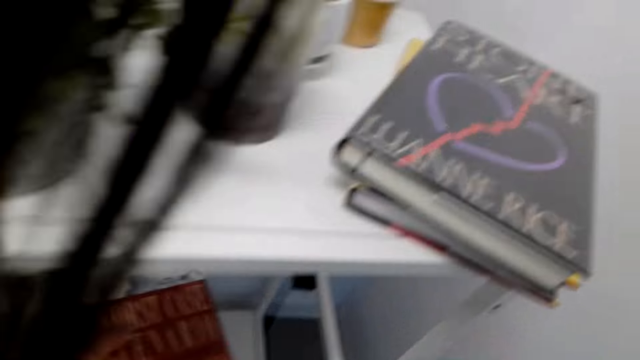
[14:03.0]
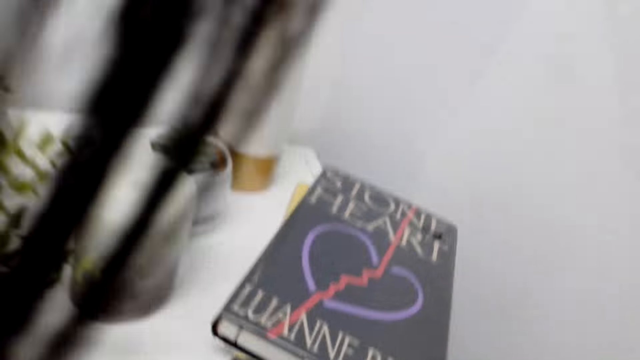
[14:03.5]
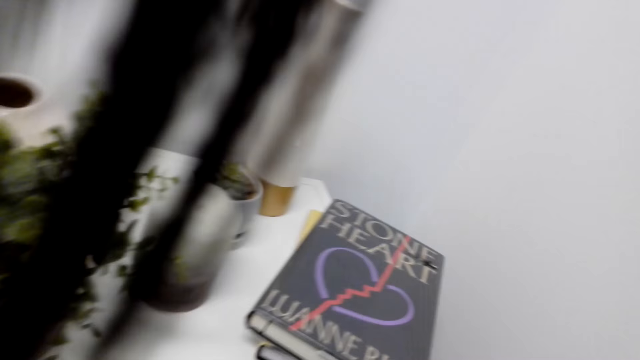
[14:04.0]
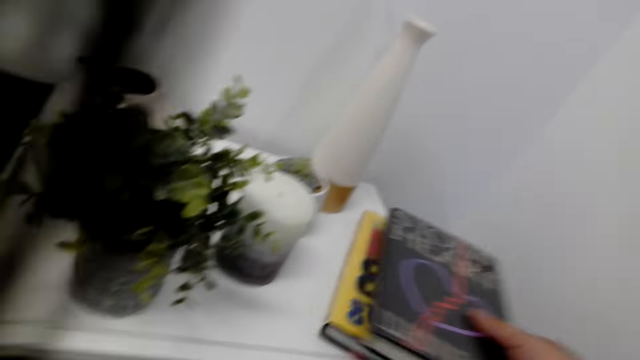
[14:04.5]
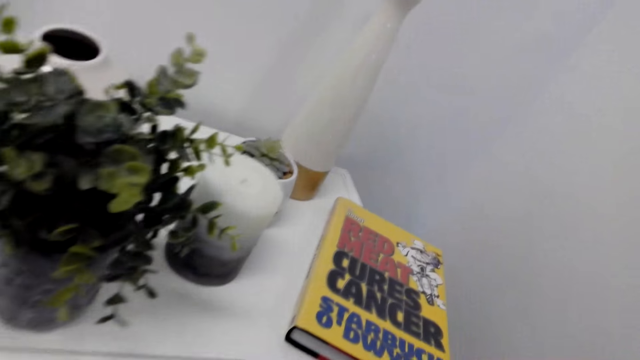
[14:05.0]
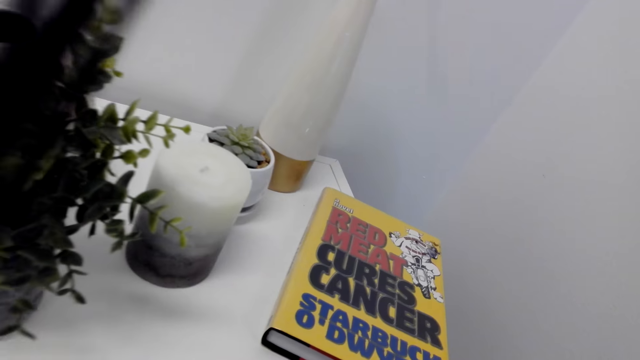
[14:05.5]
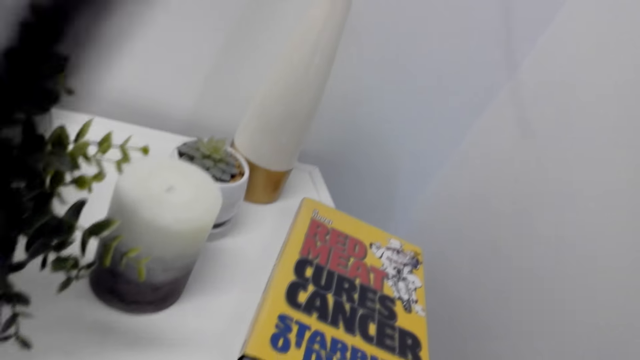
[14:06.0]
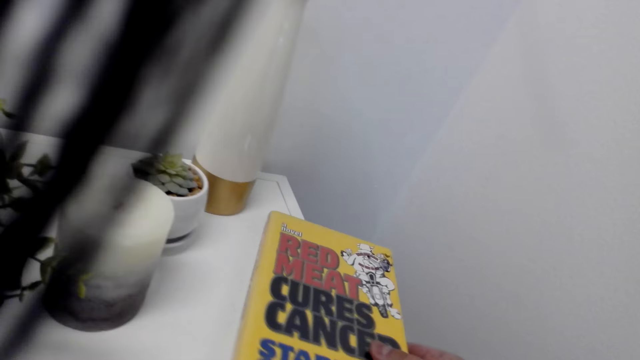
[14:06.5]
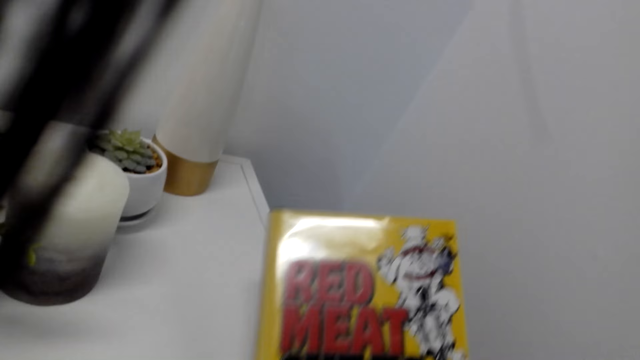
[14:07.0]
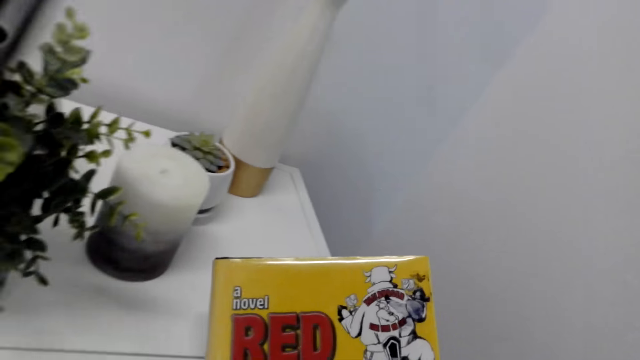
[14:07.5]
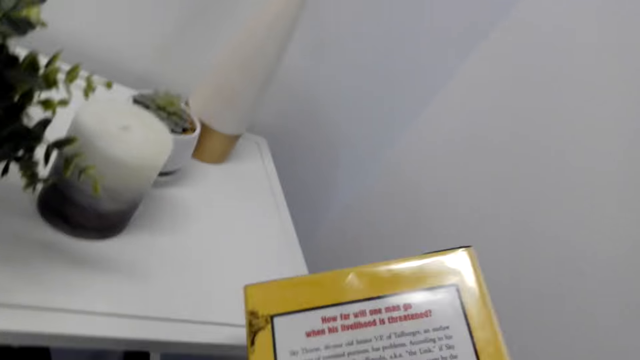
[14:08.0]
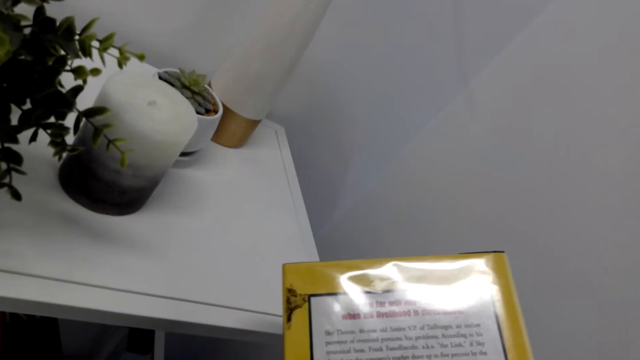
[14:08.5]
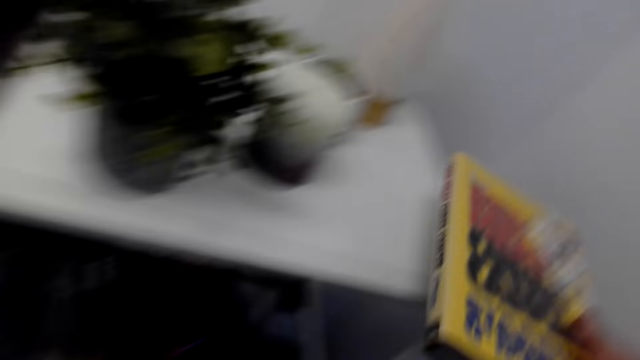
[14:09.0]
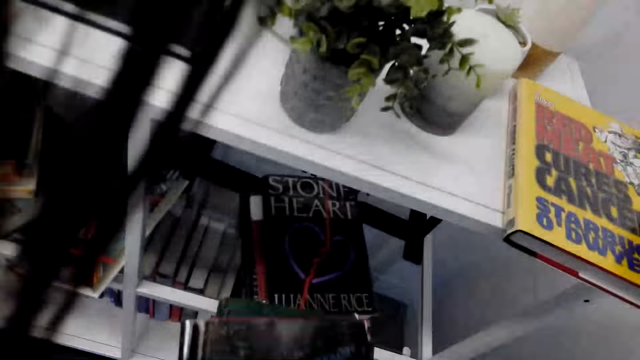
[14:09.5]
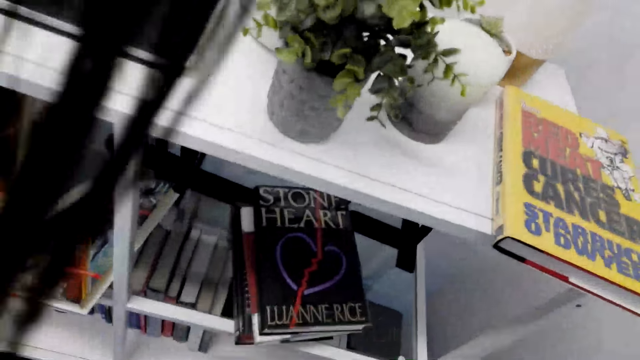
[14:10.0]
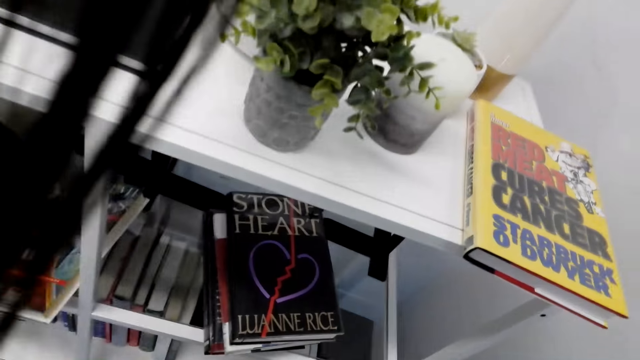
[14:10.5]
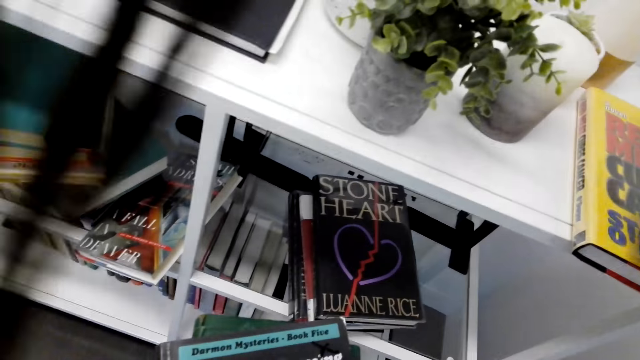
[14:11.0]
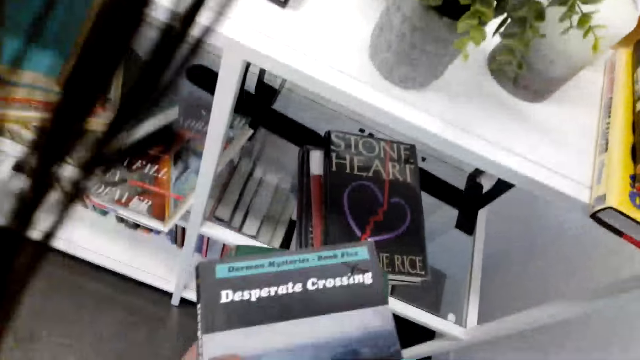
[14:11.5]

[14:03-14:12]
The camera wearer puts the books in the shelf. They look at the book. They take the book.

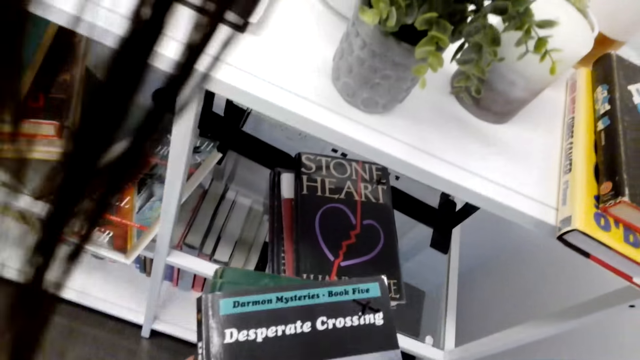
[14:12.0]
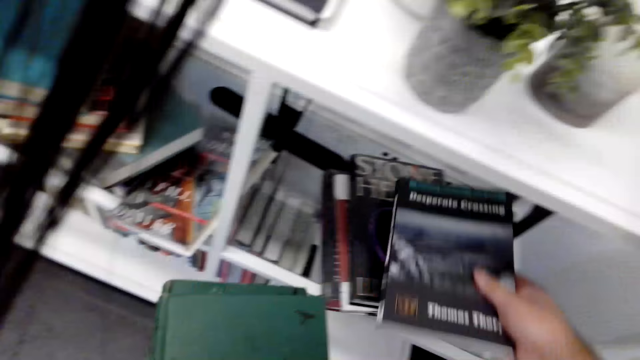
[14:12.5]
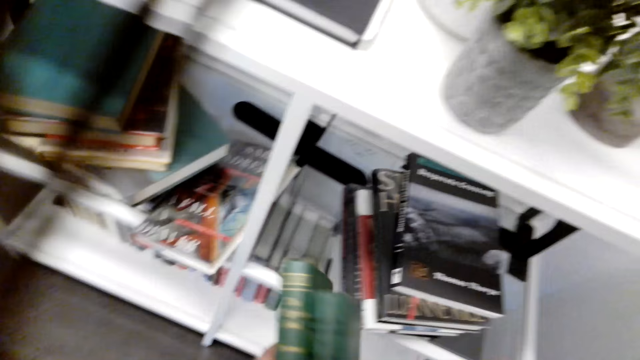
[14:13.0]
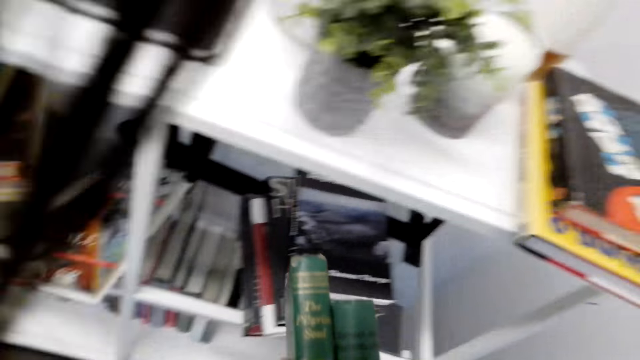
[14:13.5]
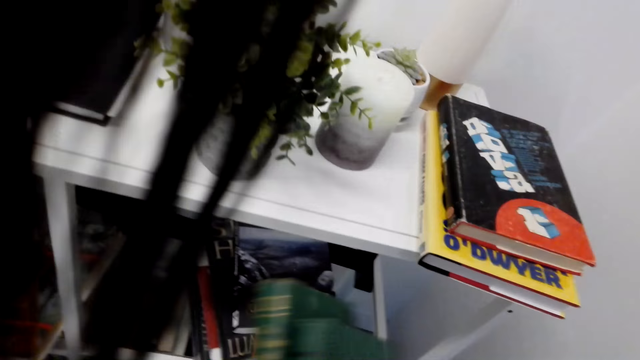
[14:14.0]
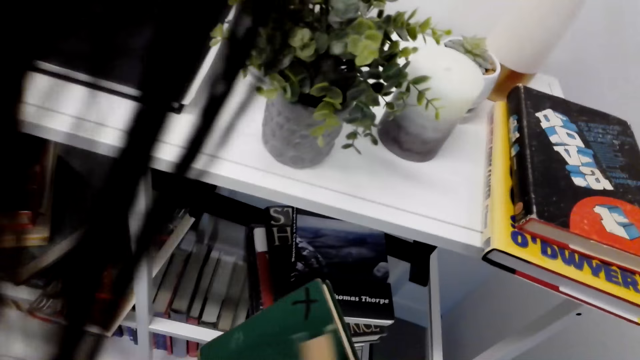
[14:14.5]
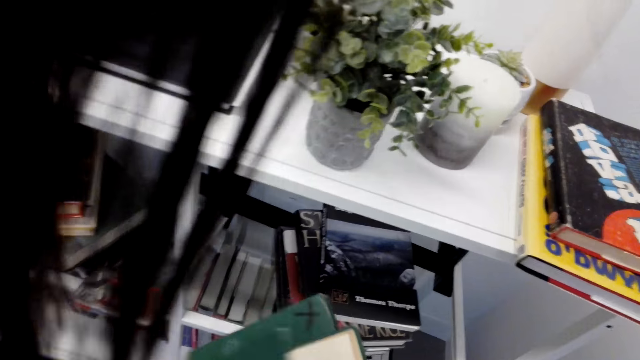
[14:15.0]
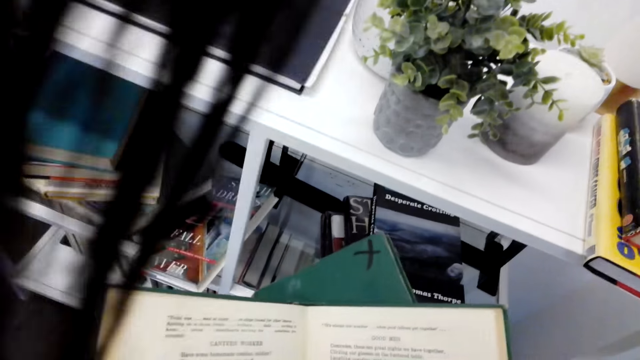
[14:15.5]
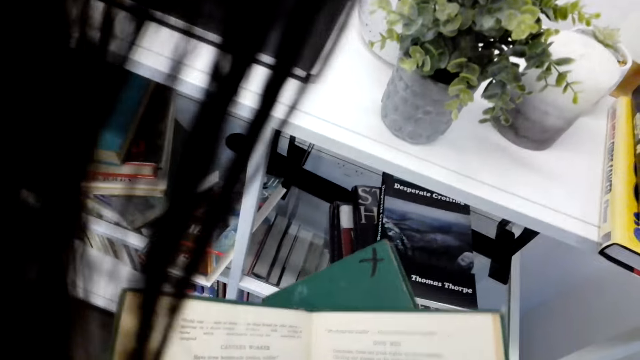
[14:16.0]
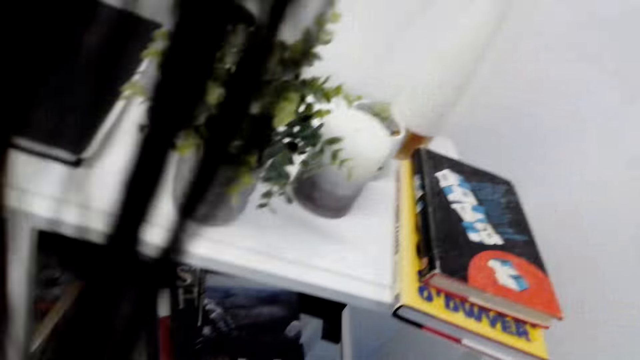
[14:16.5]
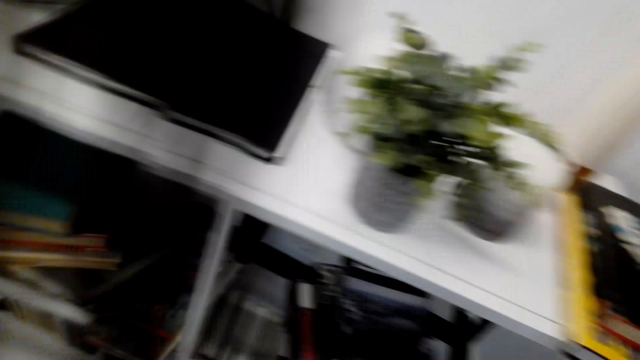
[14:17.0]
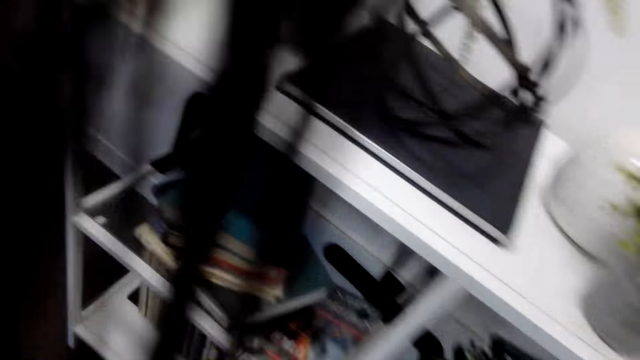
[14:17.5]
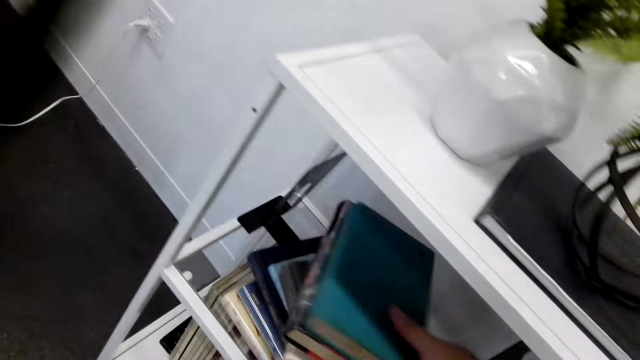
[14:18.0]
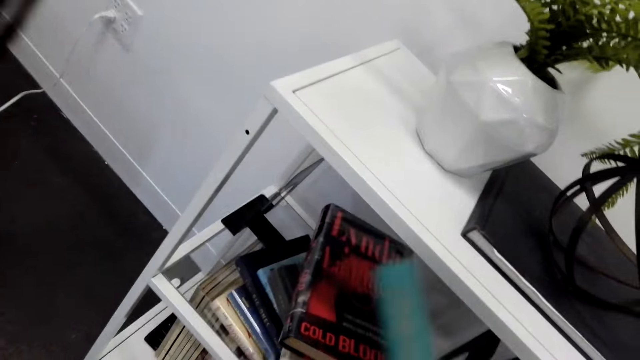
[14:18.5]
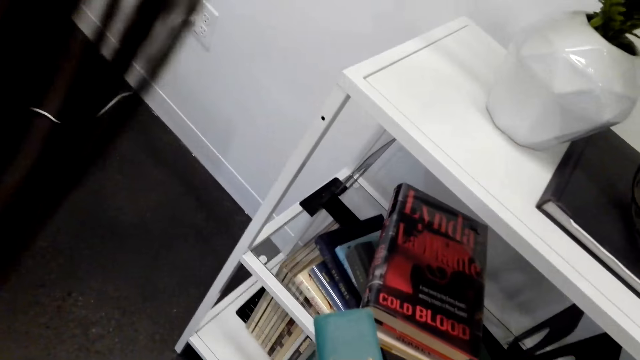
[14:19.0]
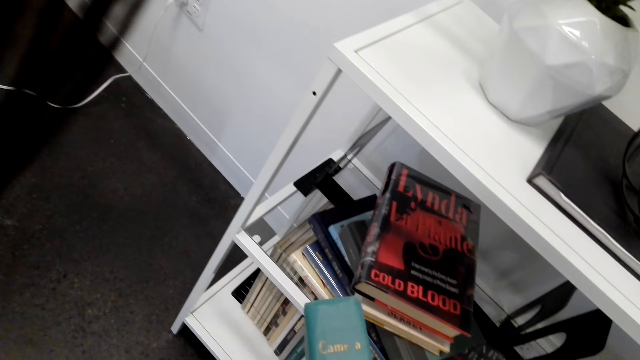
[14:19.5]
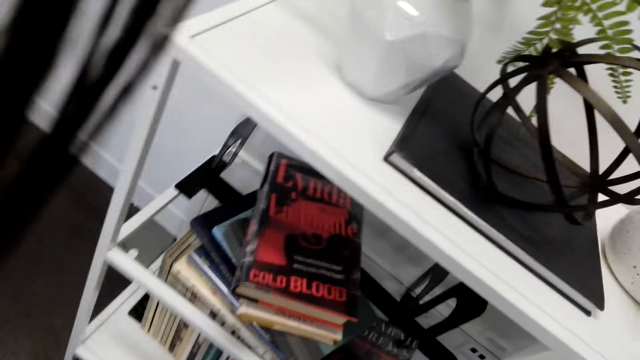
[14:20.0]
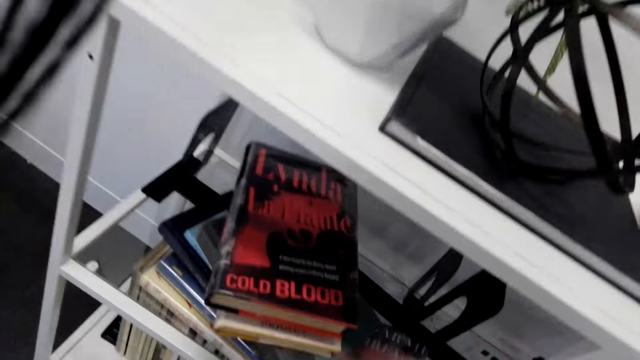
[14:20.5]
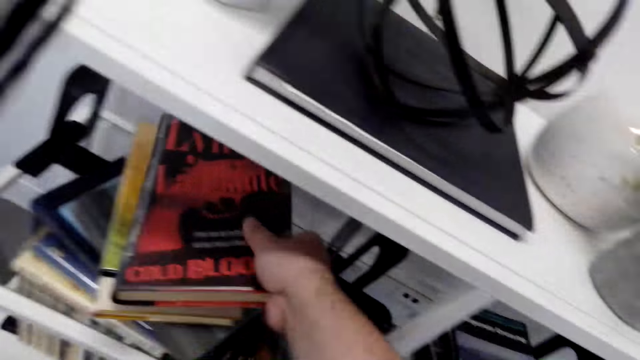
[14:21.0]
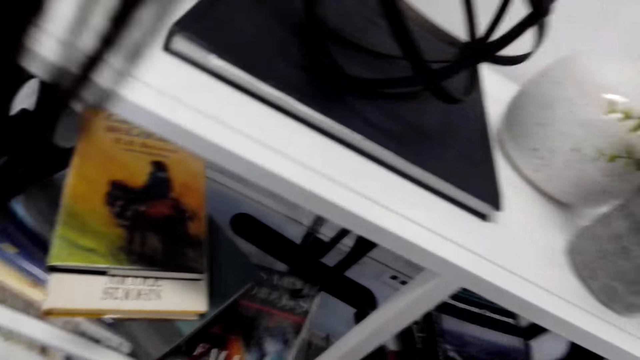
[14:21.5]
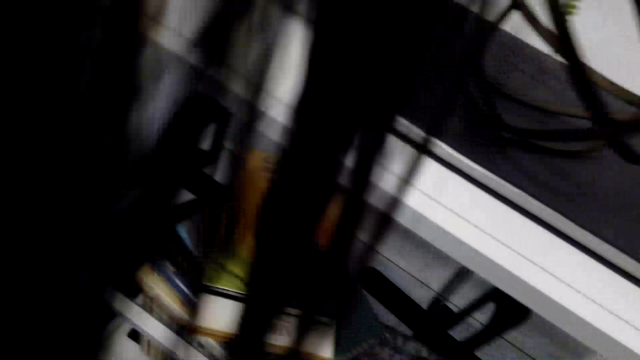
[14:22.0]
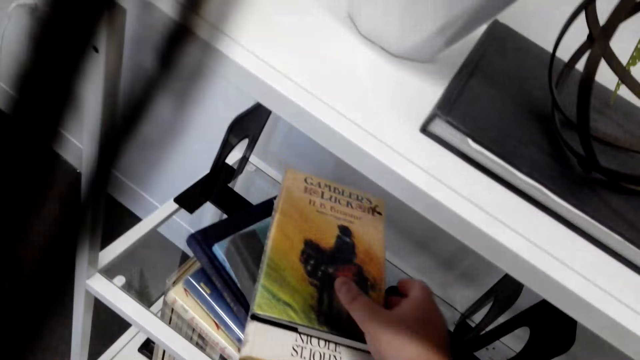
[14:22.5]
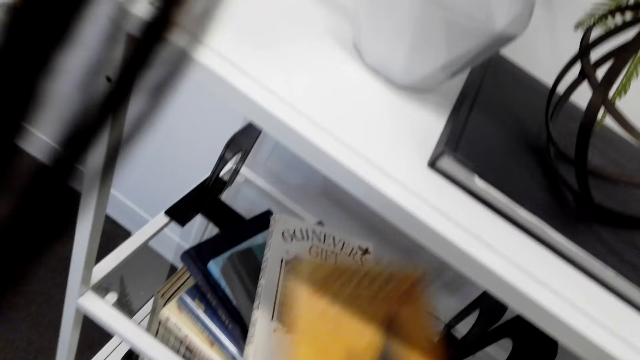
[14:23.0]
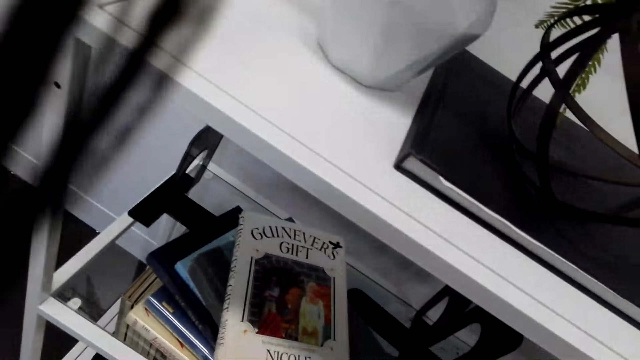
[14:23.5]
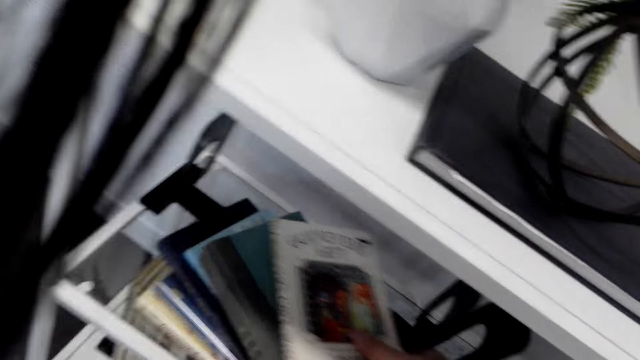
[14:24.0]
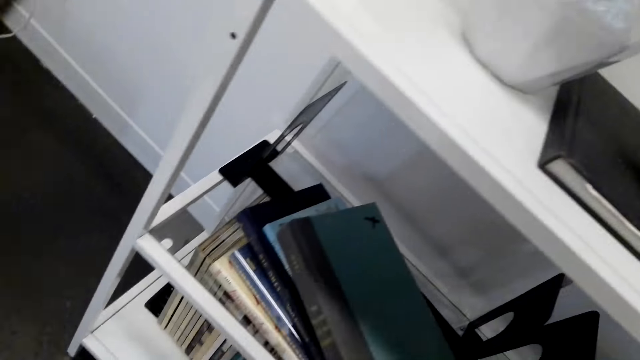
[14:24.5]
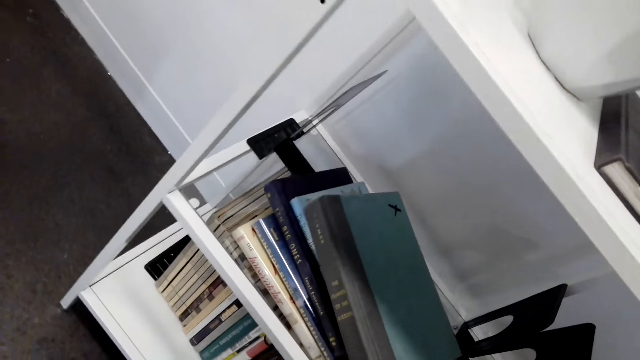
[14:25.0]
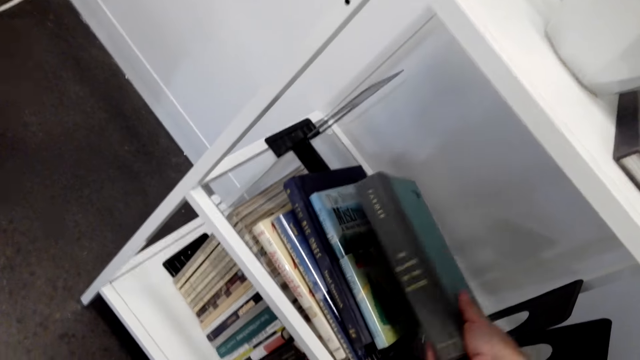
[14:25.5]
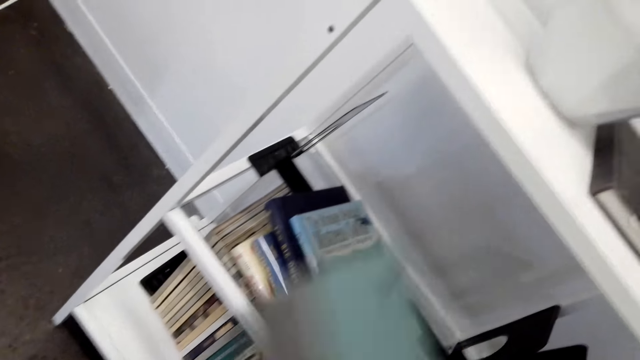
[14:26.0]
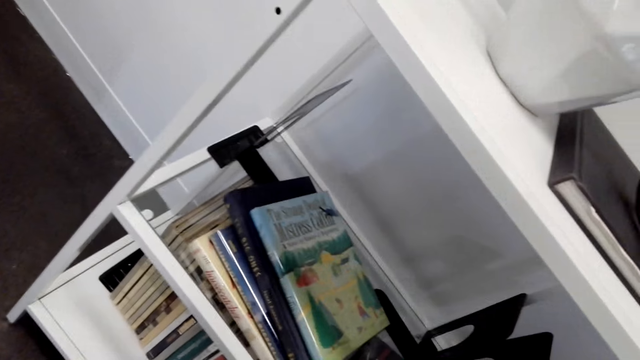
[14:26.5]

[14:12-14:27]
The camera wearer puts the books in the shelf. They open the book and peruse the book. They take another book.
